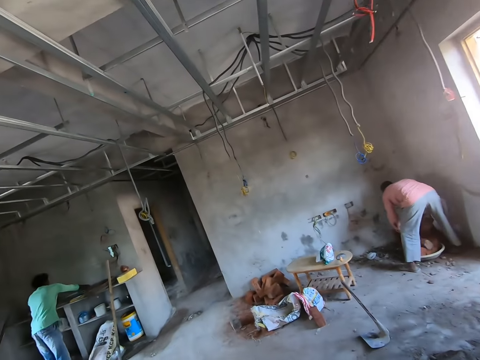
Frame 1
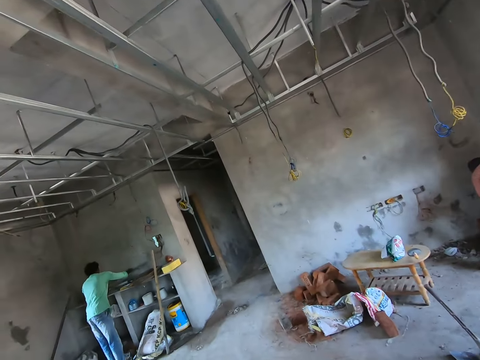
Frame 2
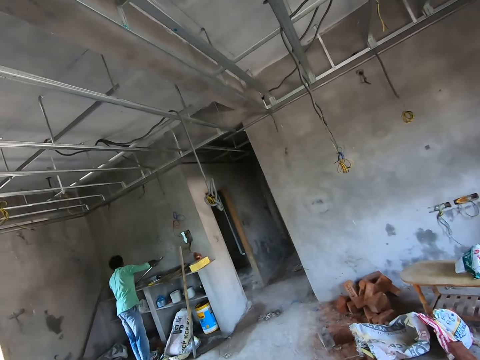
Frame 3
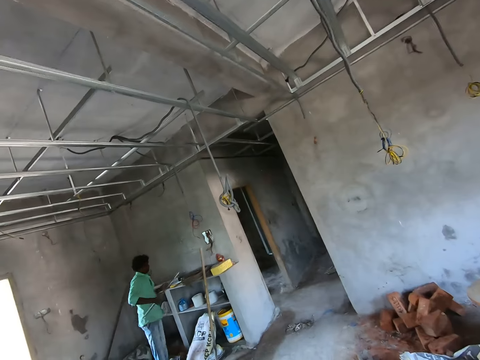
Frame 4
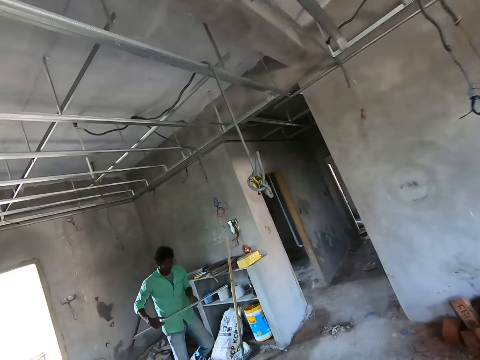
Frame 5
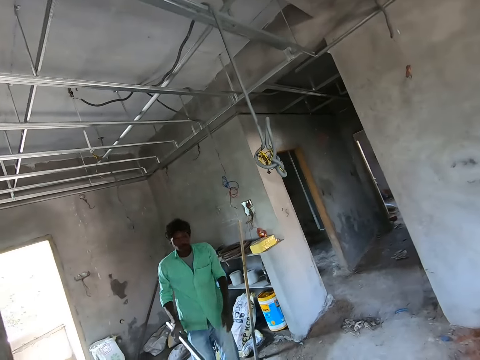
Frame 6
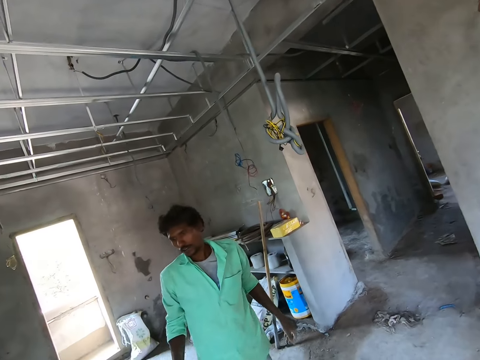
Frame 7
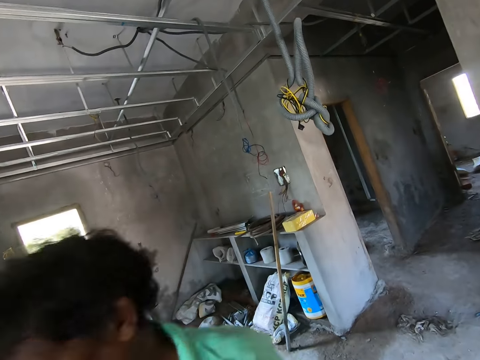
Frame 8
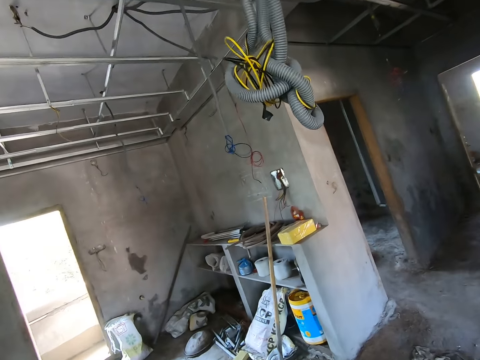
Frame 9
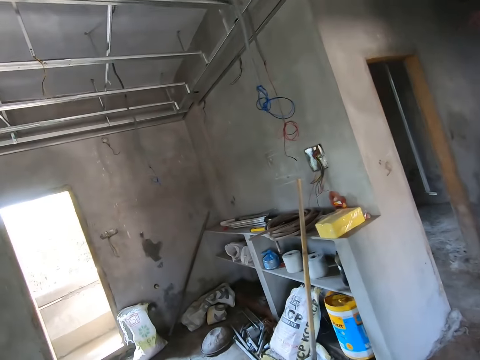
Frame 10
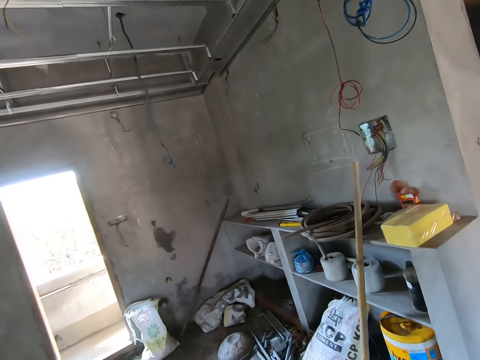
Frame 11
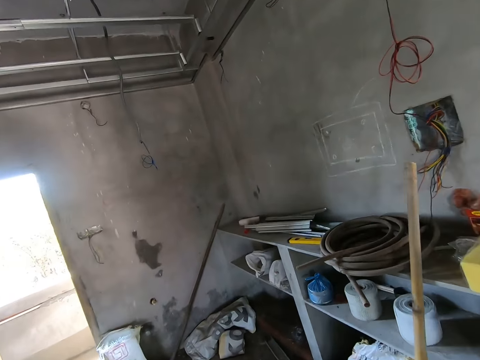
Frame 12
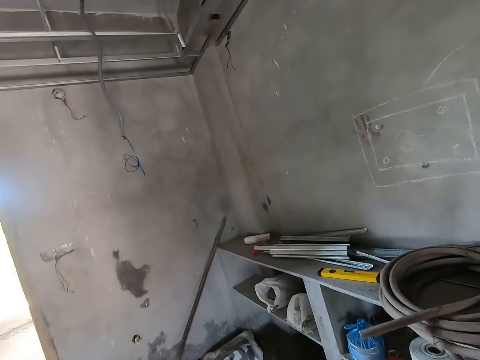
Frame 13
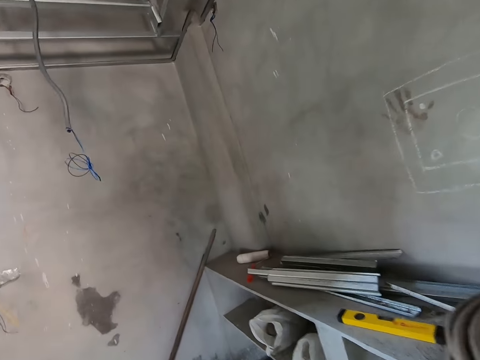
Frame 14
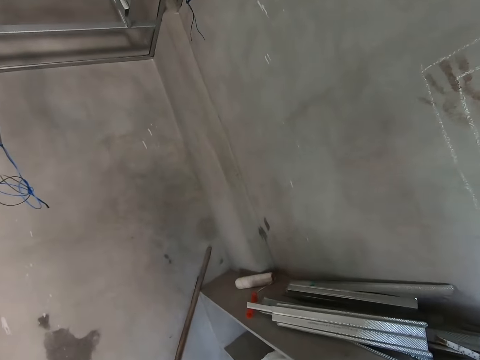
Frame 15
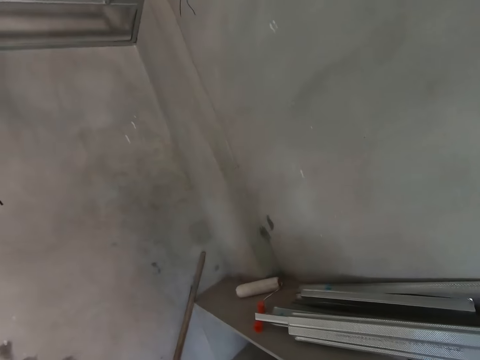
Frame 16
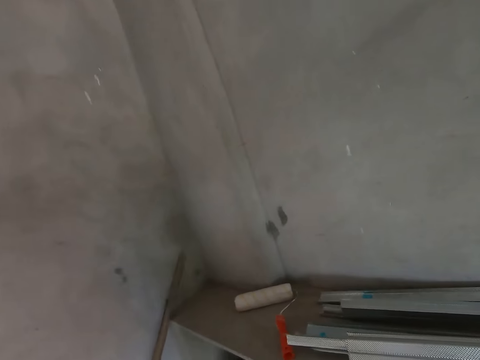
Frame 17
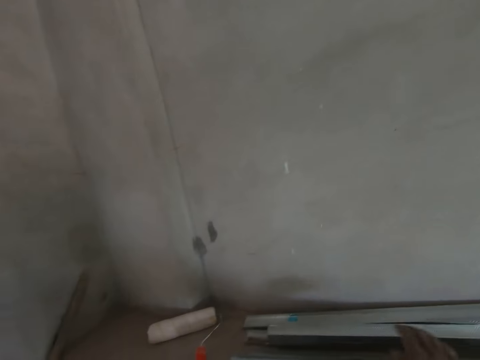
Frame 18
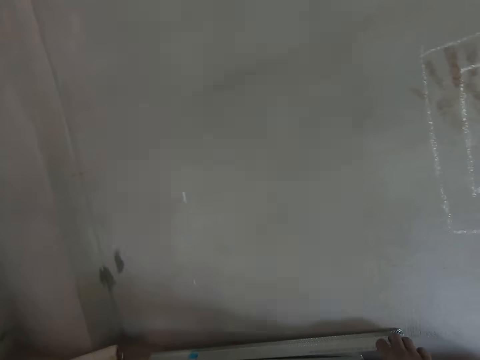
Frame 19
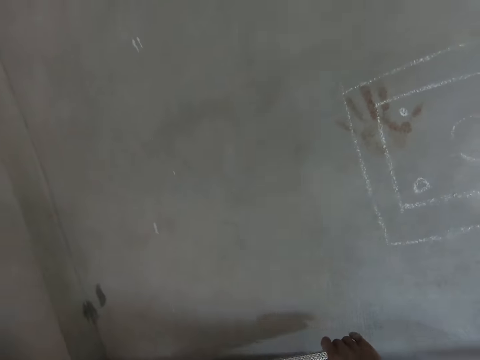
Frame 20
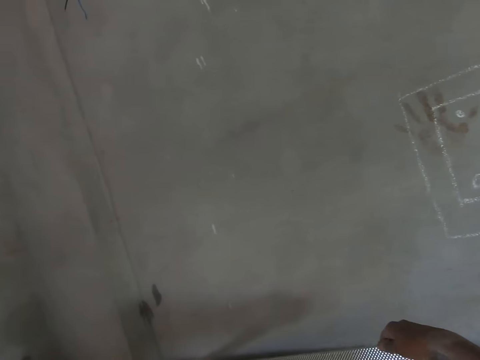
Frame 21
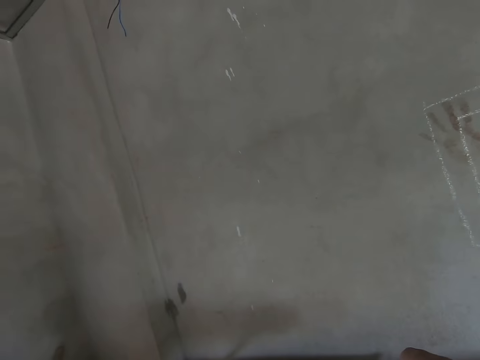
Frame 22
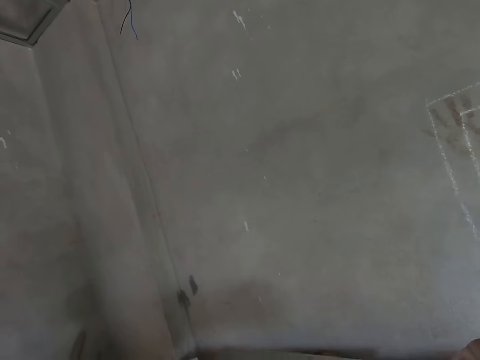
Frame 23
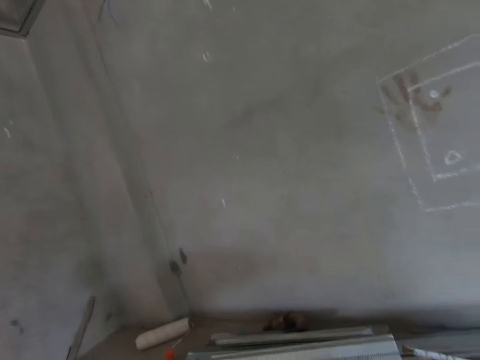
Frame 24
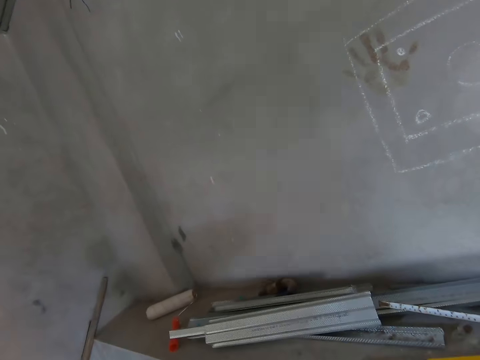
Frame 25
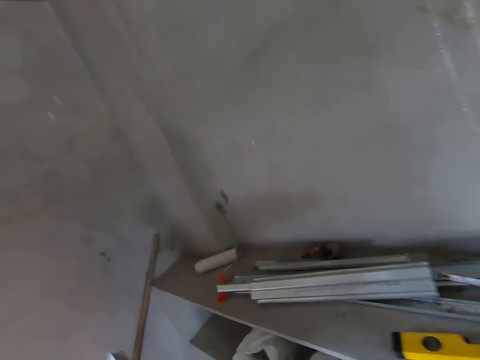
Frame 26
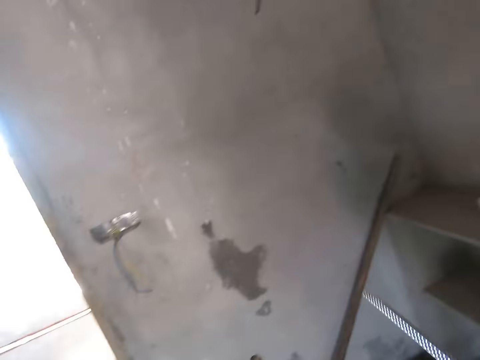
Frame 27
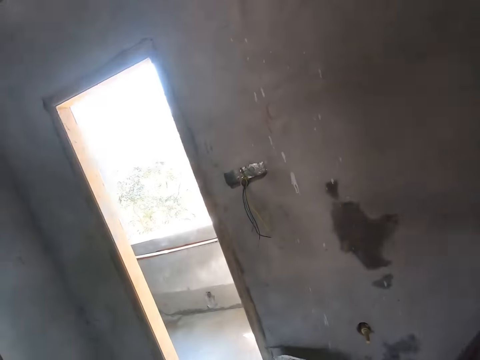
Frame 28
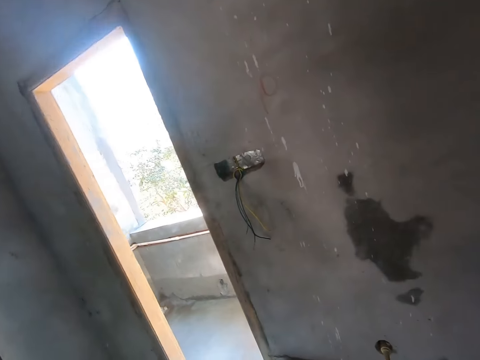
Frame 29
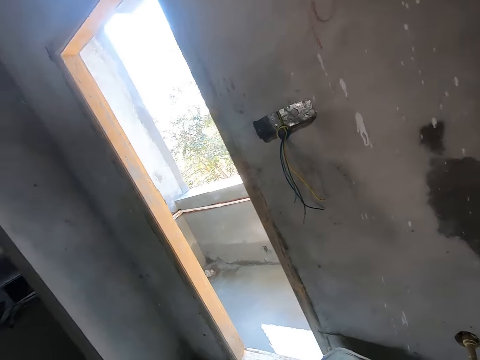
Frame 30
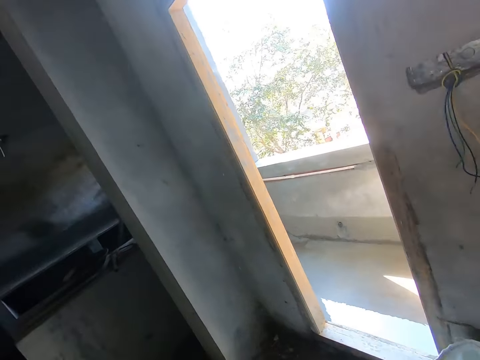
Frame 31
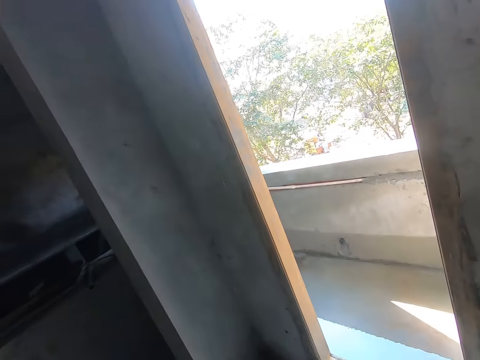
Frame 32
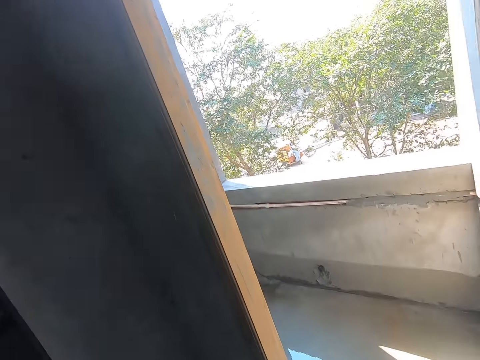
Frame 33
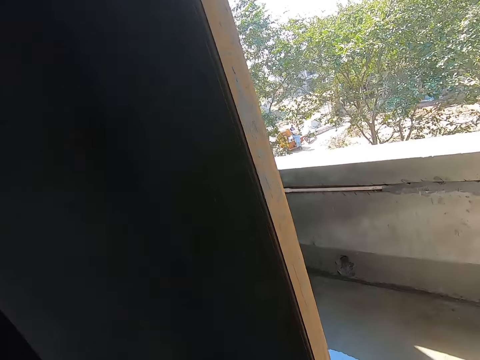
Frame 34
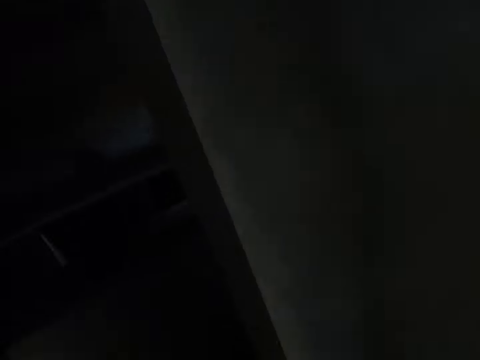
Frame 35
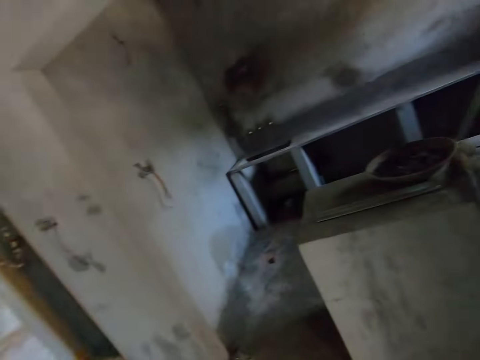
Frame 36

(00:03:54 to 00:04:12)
The man picks up a rod from a slab with both hands. The camera wearer picks up a rod from the slab with his right hand. He walks on the floor.

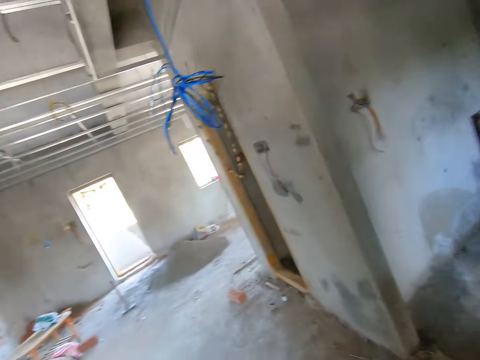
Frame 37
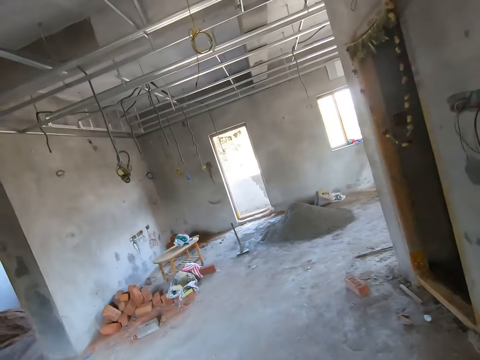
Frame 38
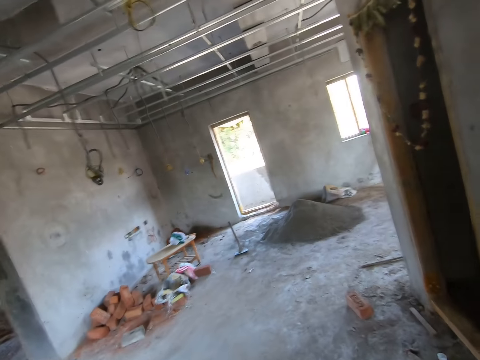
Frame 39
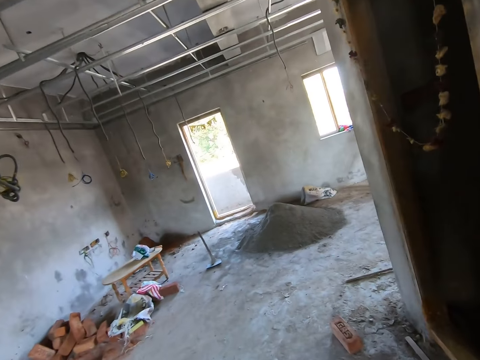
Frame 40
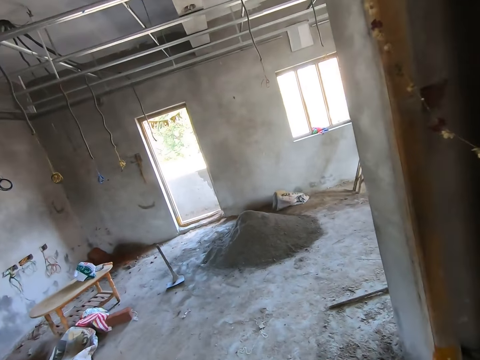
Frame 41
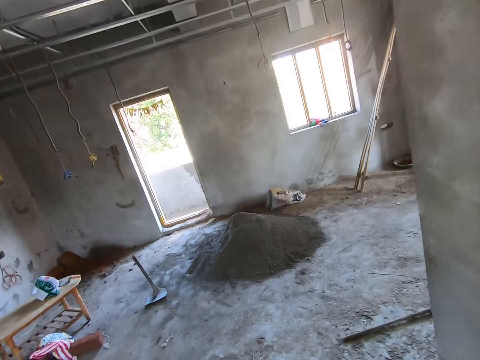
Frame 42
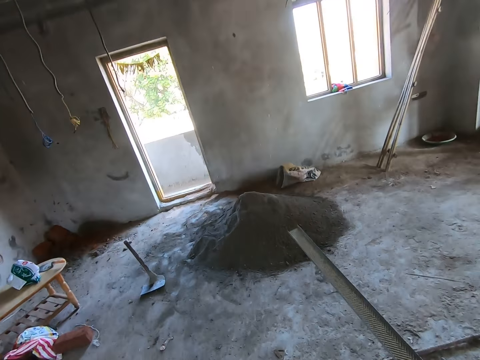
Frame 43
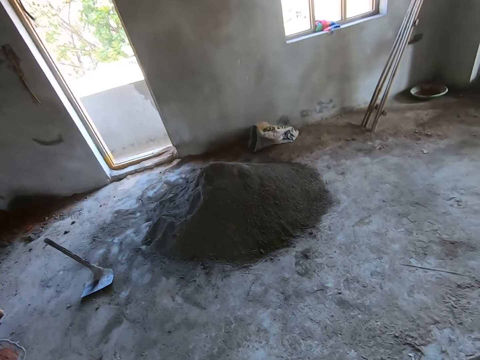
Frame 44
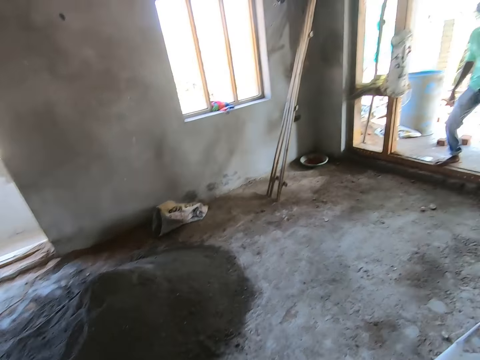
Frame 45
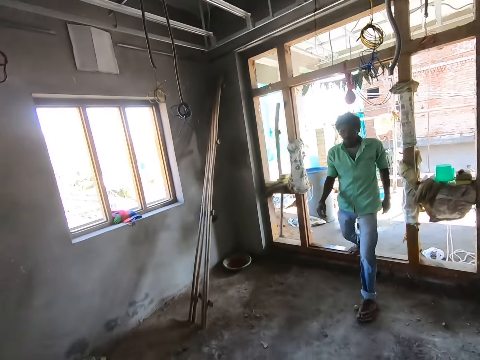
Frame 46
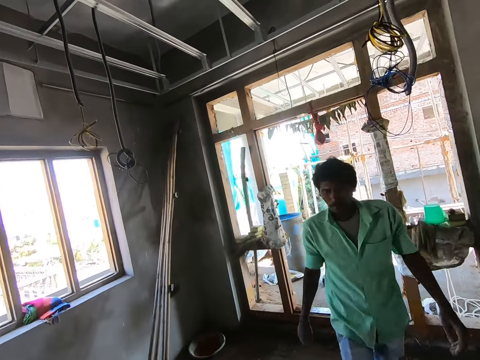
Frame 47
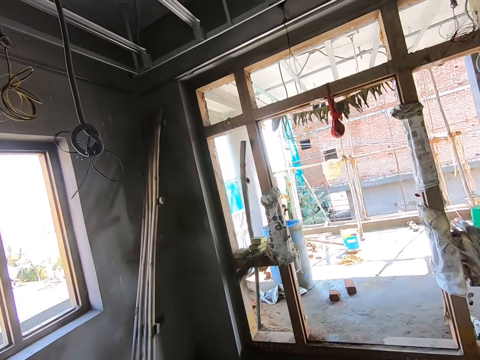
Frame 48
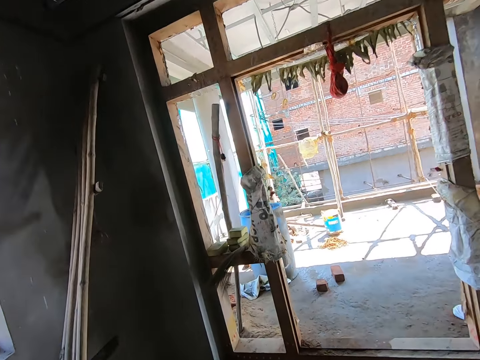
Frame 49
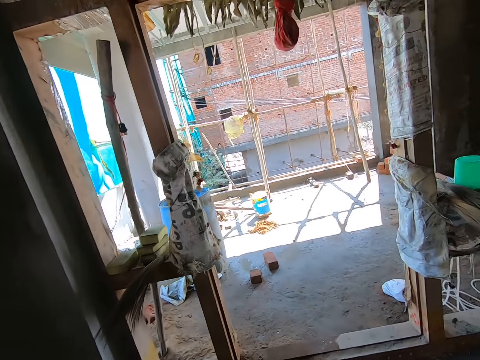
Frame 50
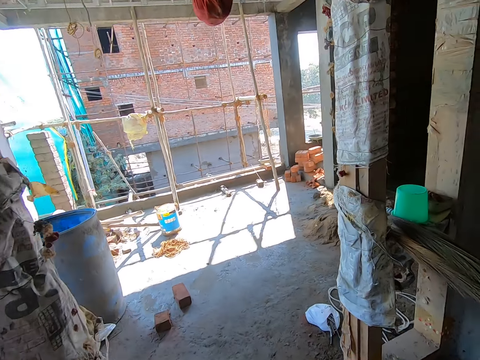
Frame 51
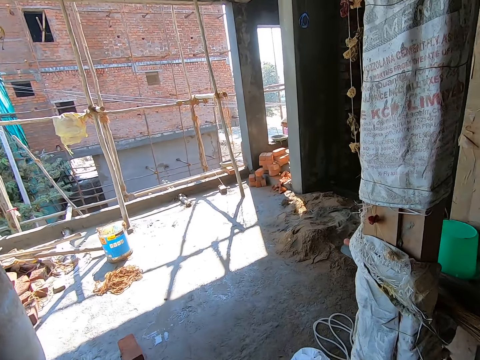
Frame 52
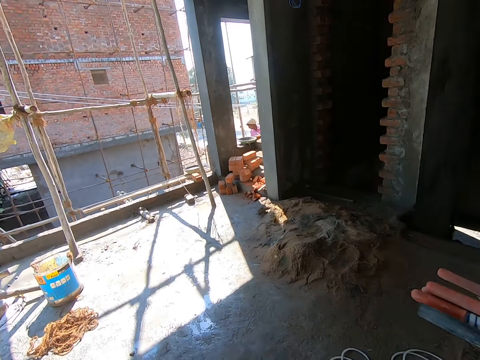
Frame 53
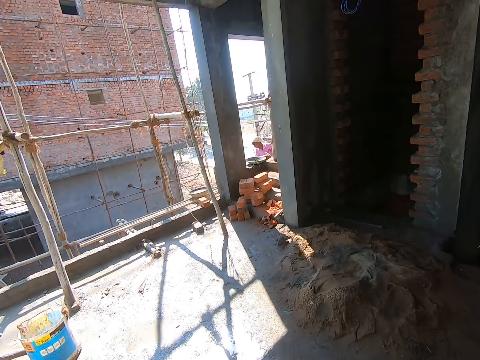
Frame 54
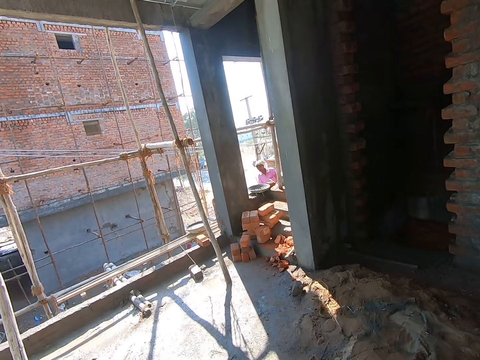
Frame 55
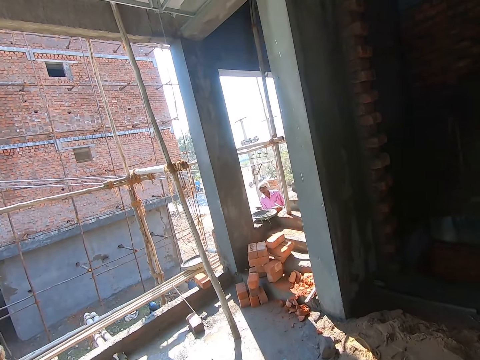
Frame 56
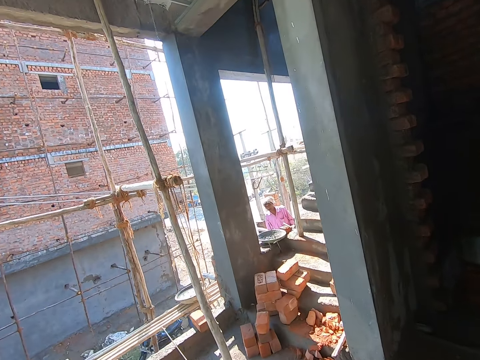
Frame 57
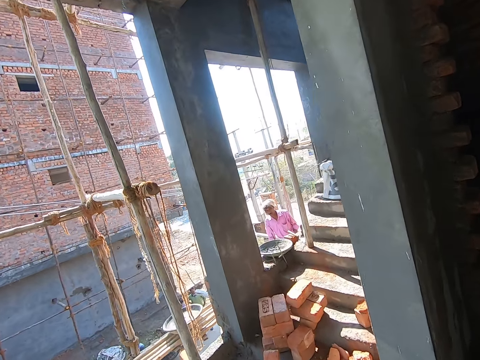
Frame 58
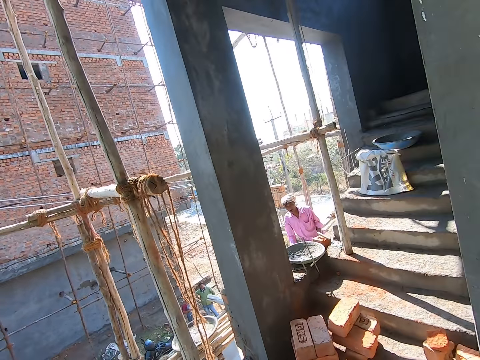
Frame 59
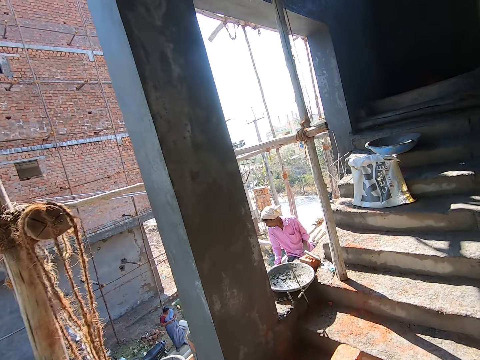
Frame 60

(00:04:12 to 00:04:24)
The camera wearer hits the rod on the floor with his right hand. A man walks into the room. The camera wearer walks towards another man. A third man interacts with the second man. The camera wearer interacts with the second man.
